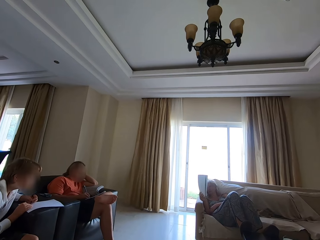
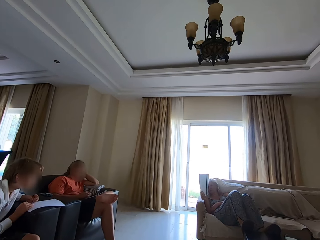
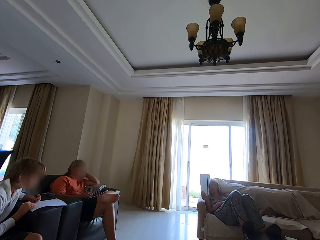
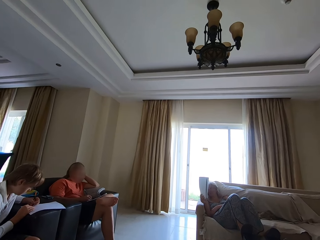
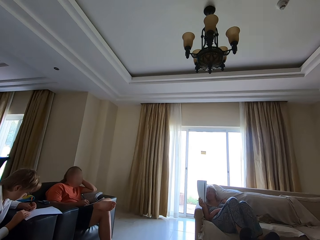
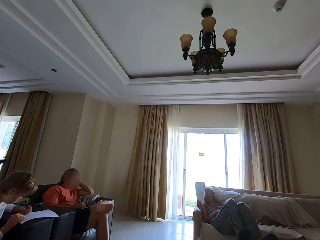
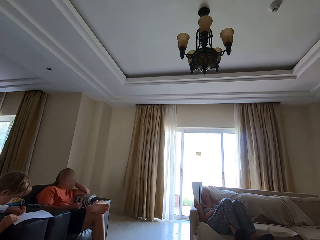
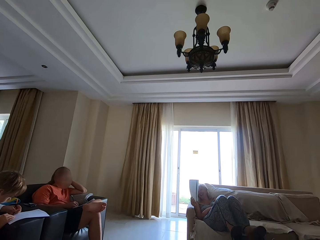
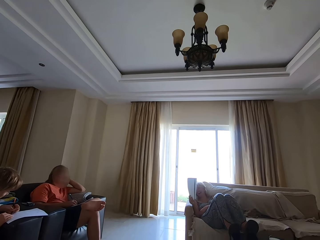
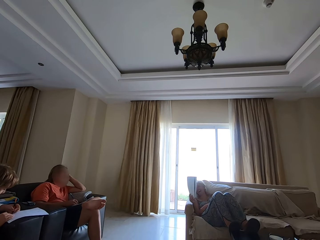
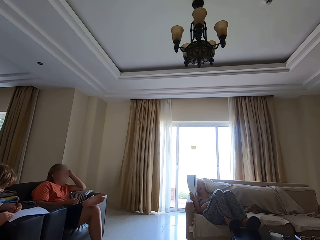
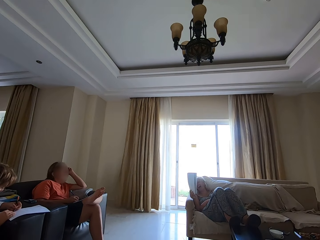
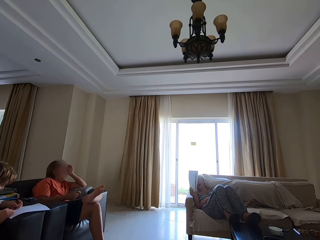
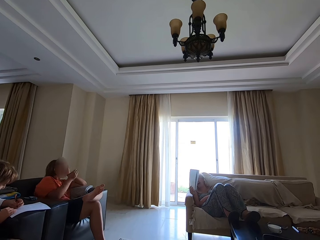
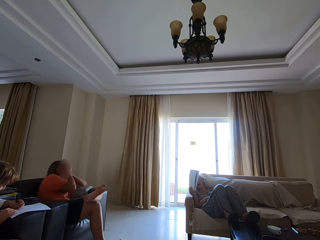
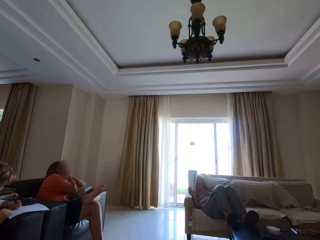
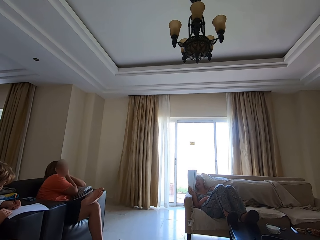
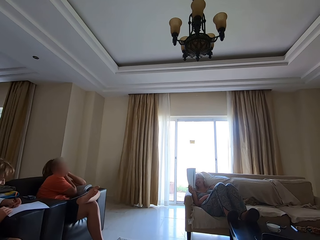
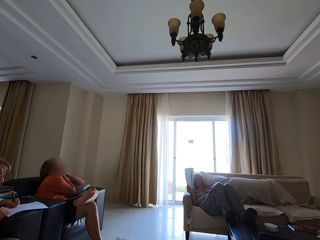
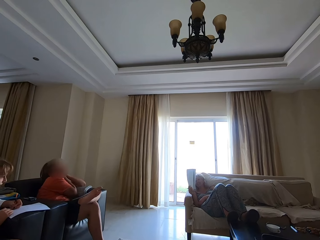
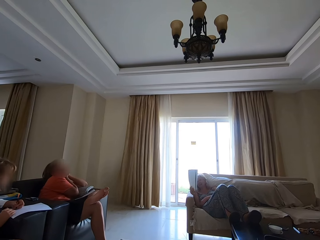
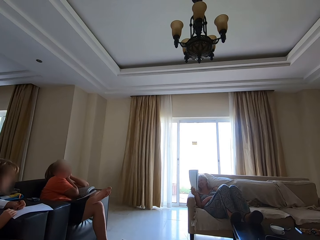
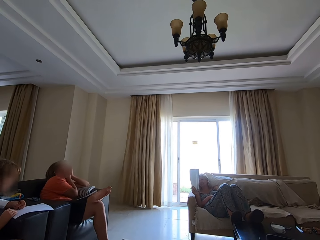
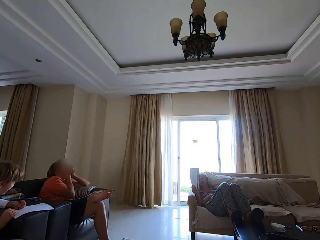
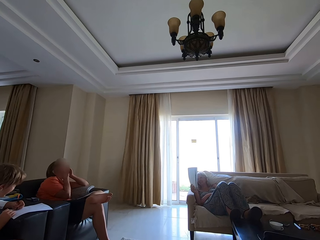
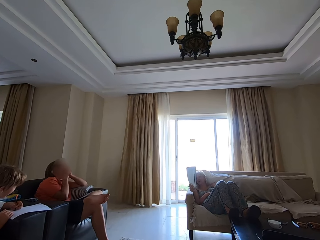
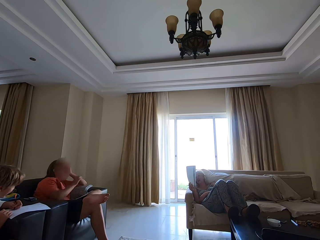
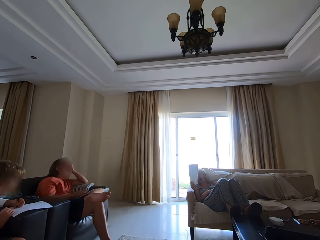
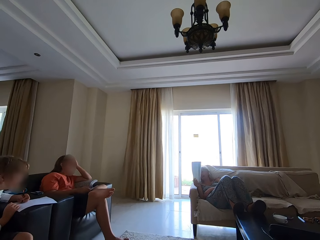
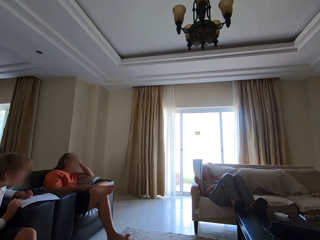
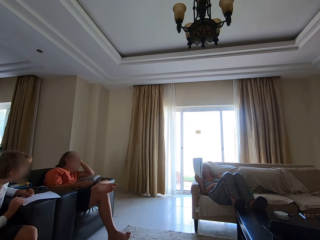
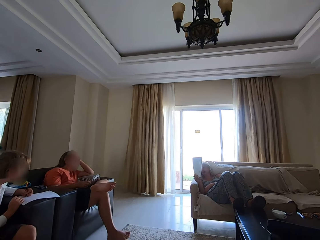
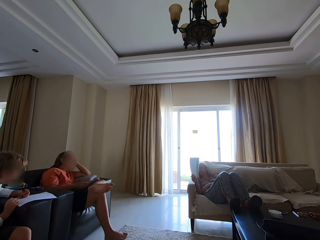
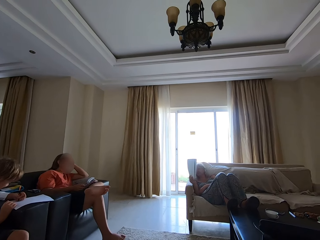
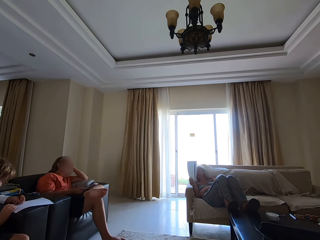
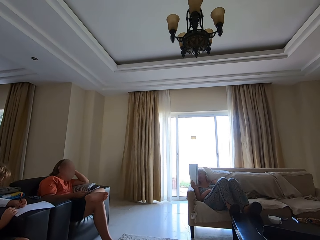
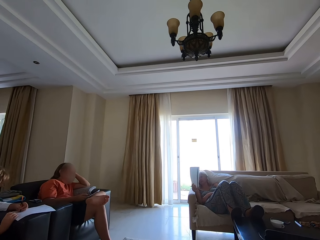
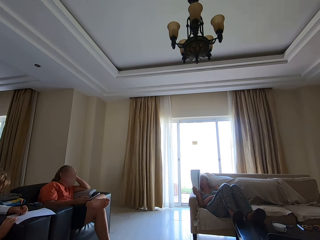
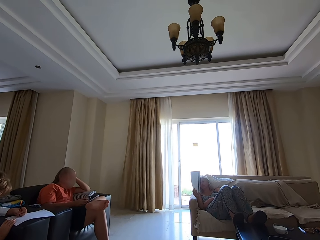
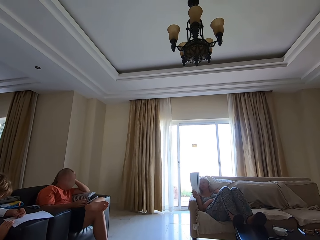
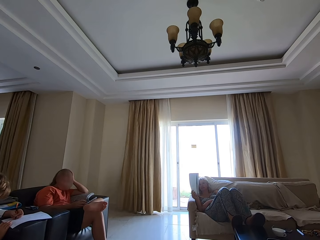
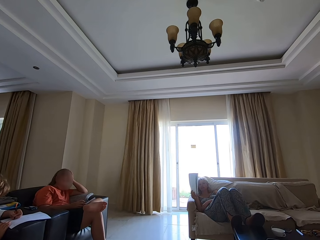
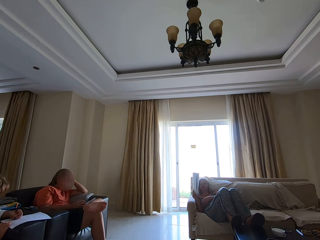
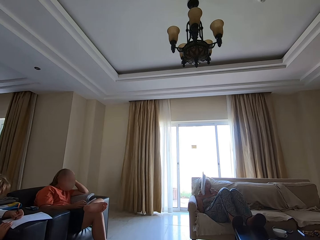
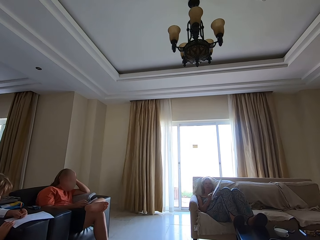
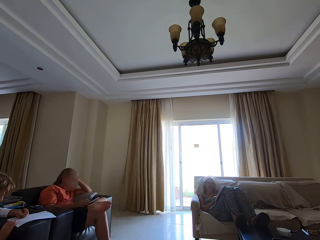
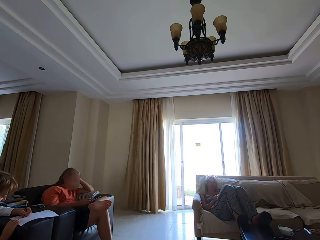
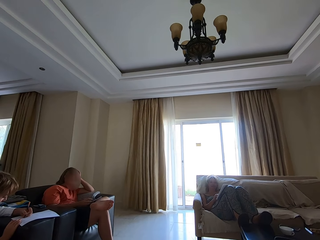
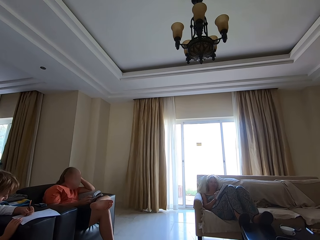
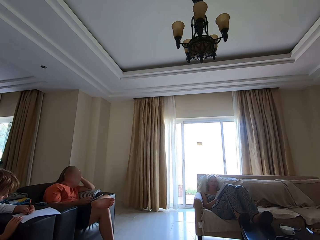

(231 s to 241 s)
A person stares at a book. Another person touches the face. The camera wearer talks. Someone talks. The camera wearer talks.

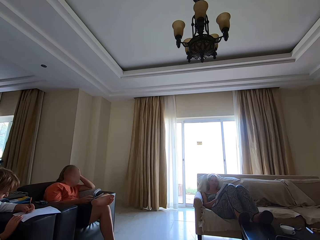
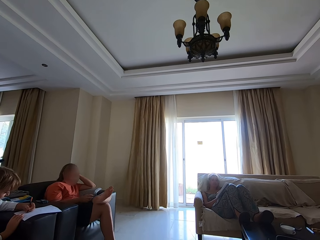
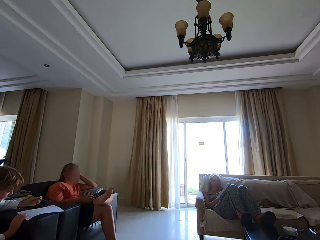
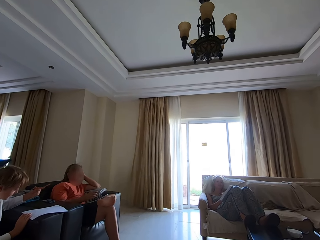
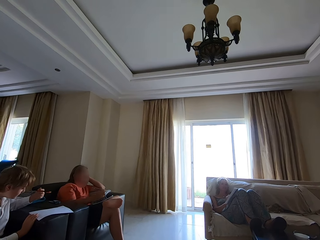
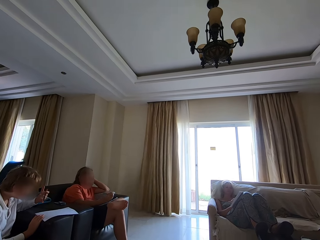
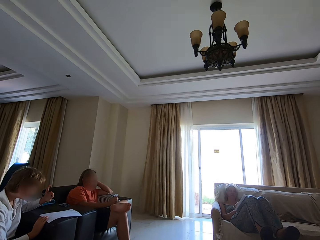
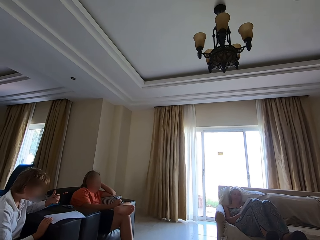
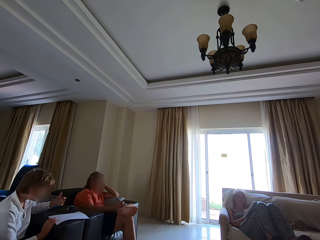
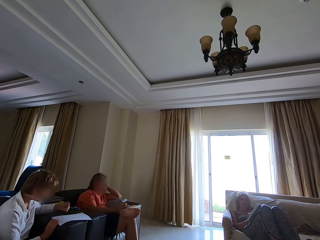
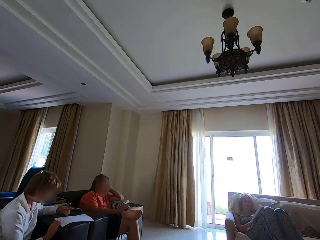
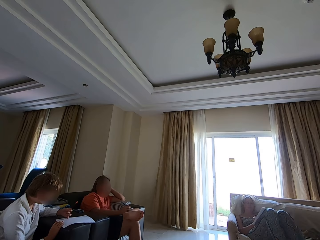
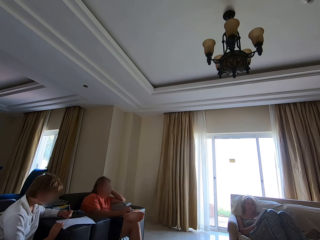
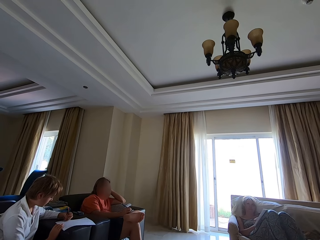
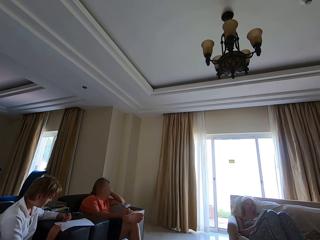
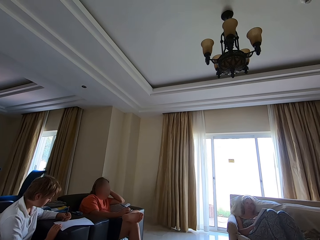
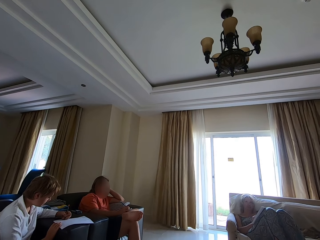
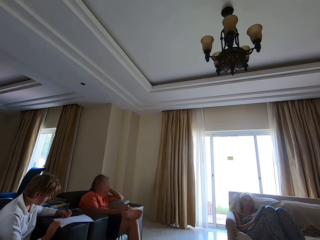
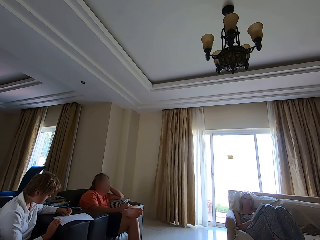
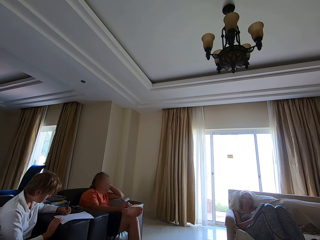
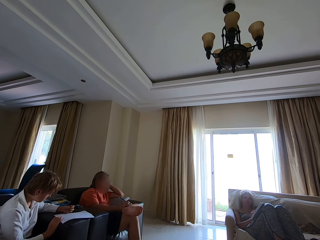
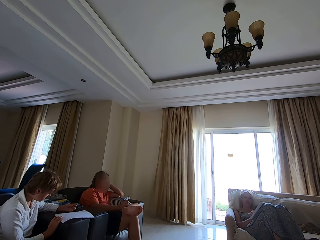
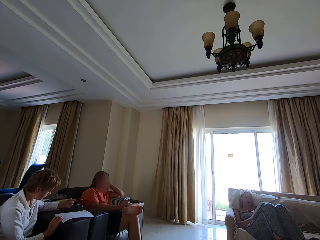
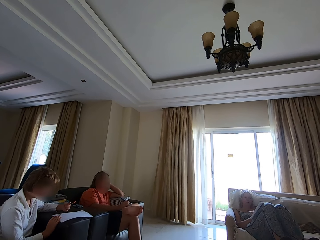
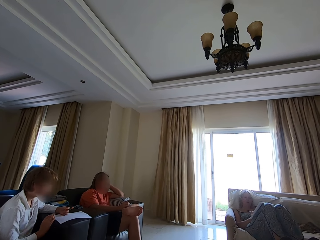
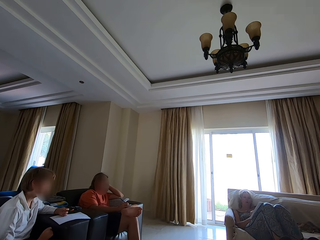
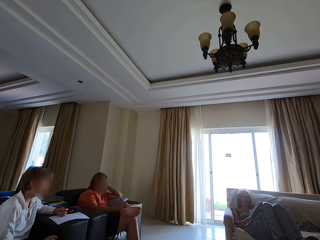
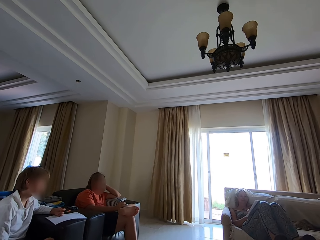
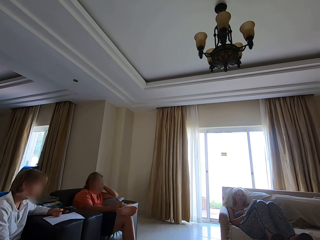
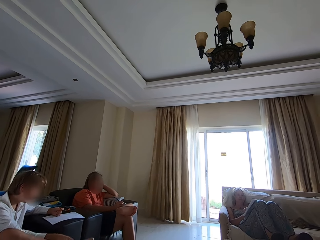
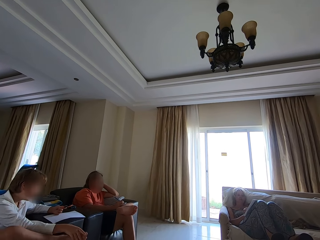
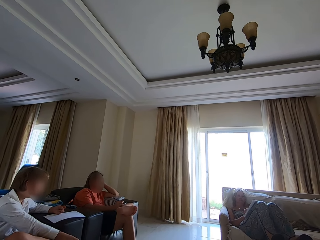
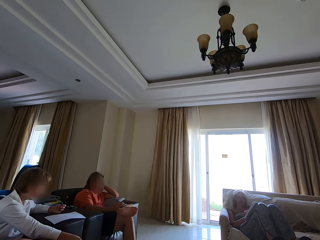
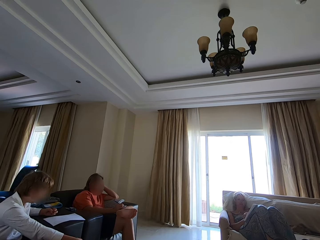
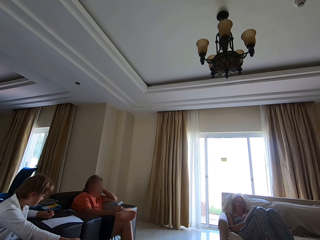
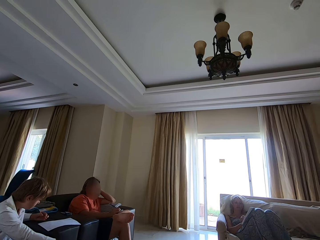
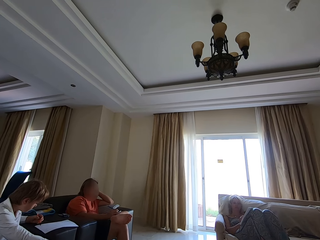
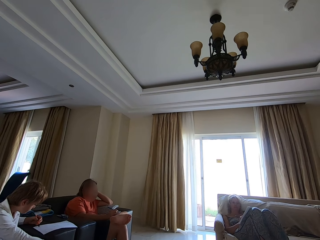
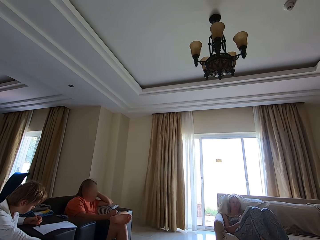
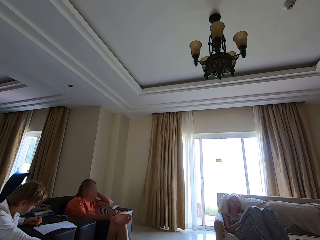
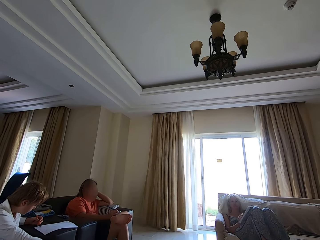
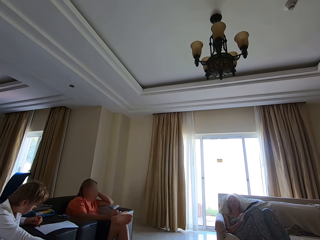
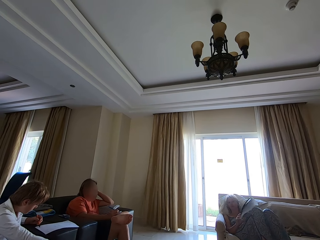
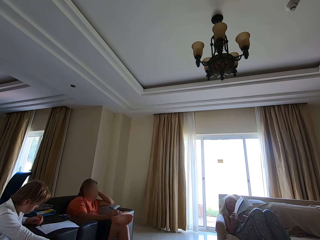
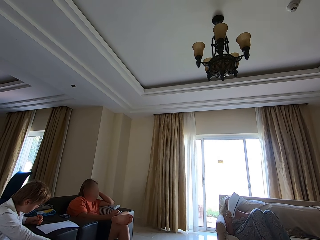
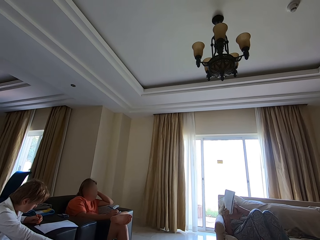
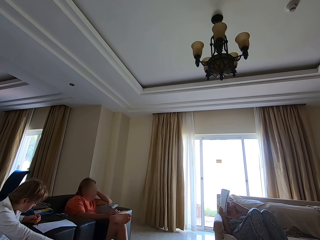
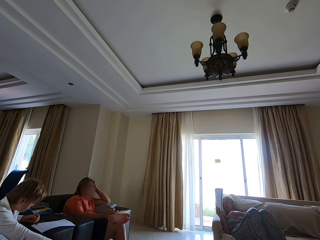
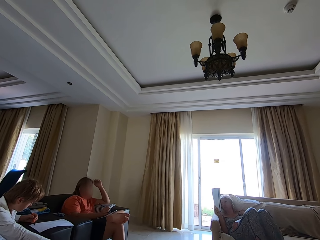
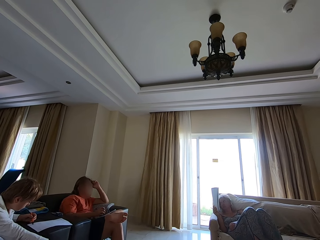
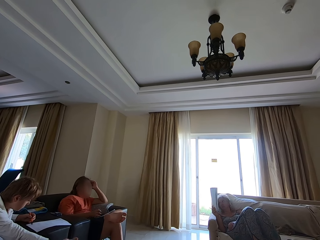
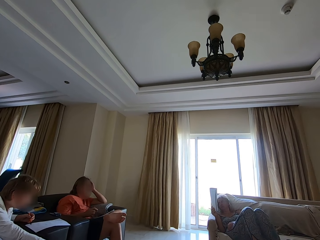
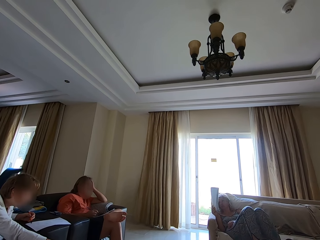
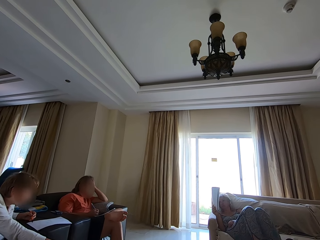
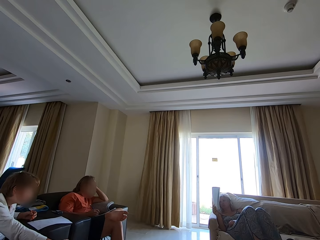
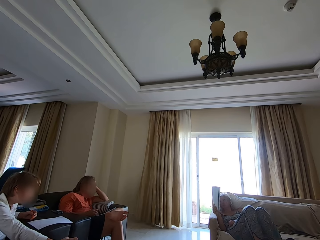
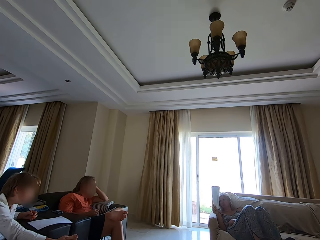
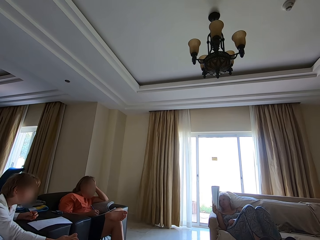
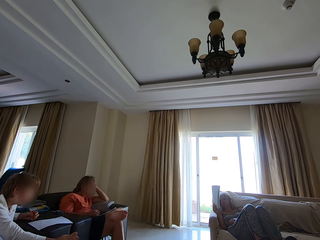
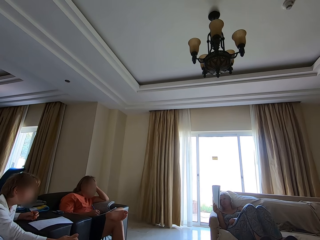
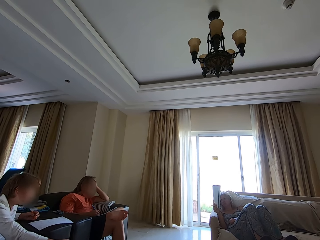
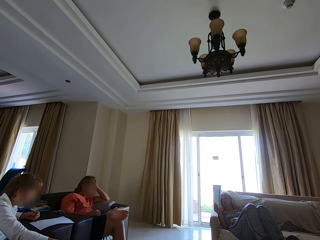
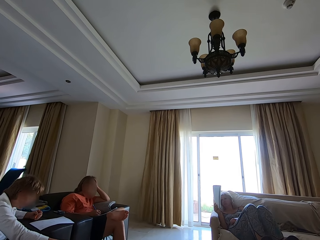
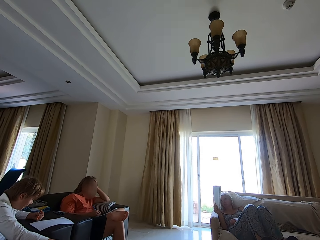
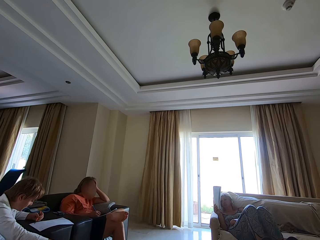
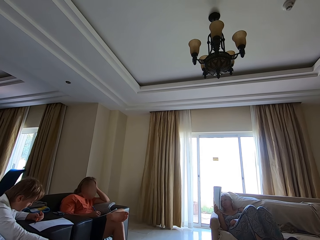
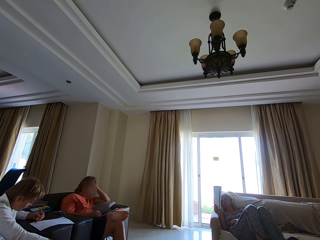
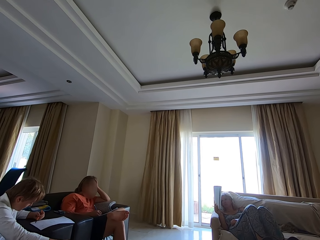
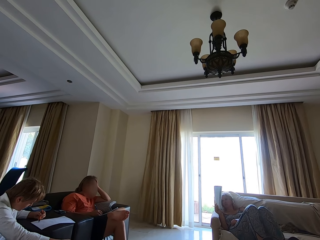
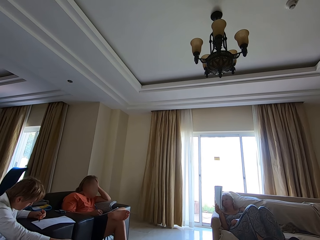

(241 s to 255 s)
A person writes in a book. Another person writes in a book. Someone talks. The second person straightens a leg. The camera wearer talks. The second person writes in the book. The first person lifts the book. A third person writes in a book.
